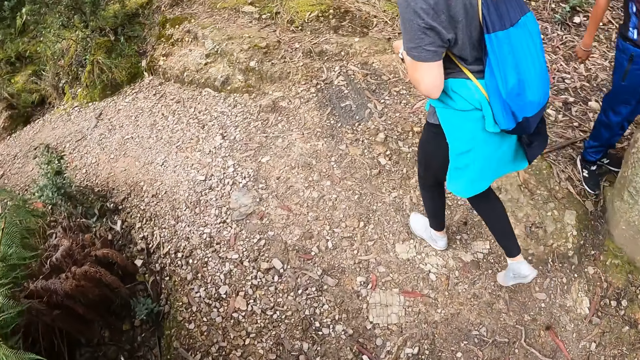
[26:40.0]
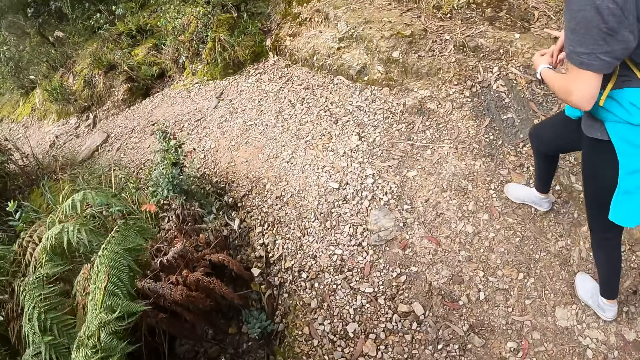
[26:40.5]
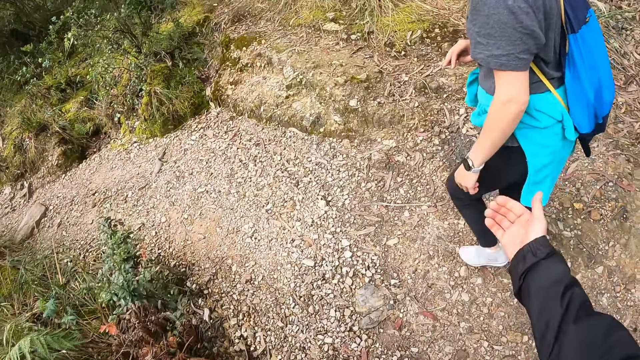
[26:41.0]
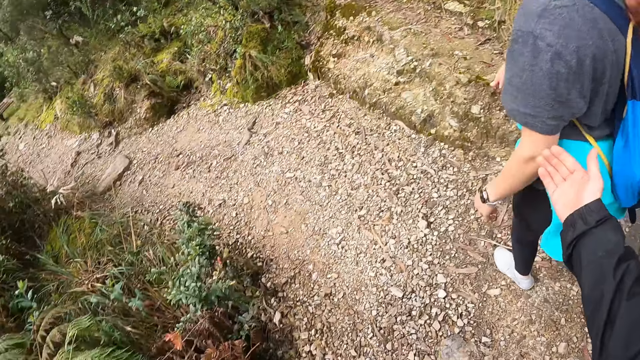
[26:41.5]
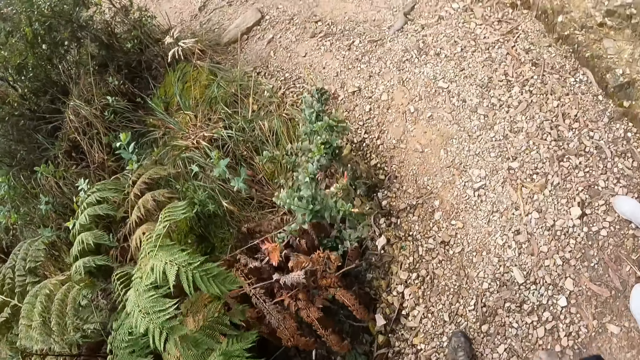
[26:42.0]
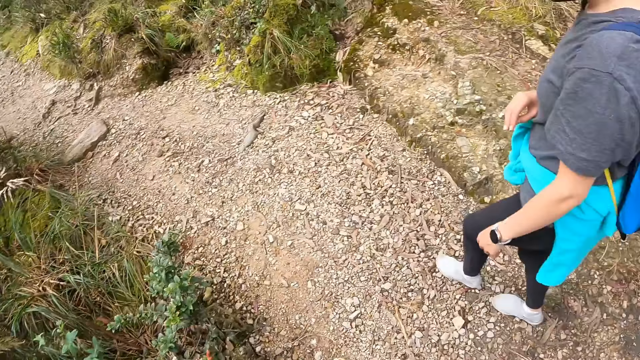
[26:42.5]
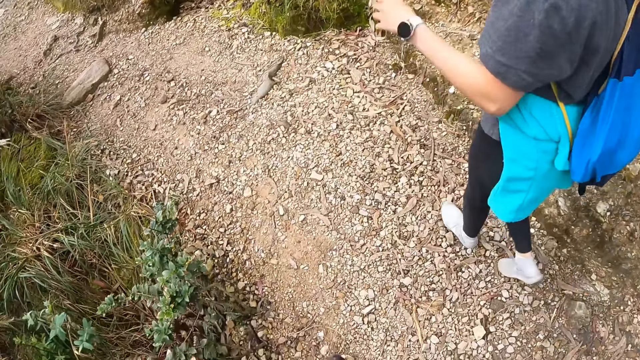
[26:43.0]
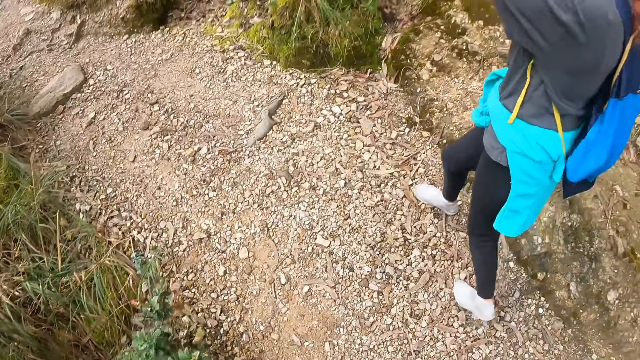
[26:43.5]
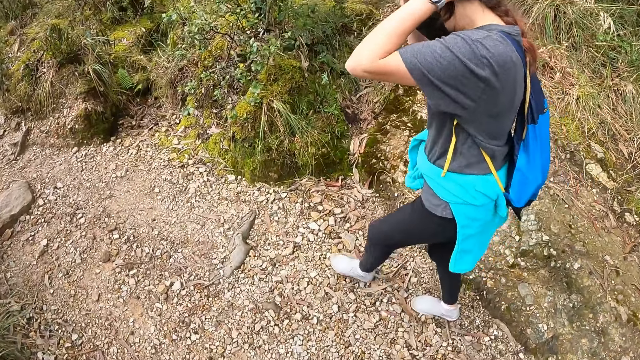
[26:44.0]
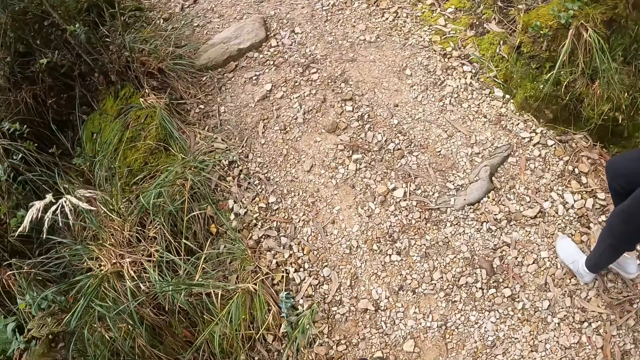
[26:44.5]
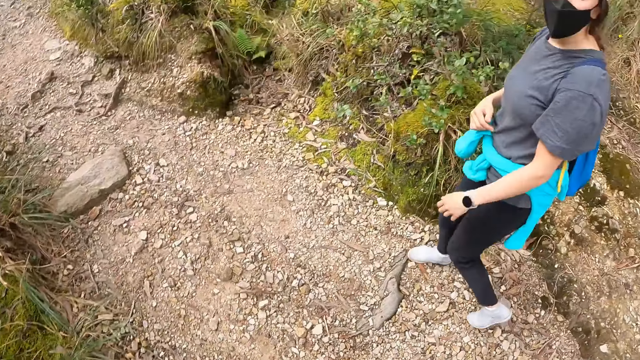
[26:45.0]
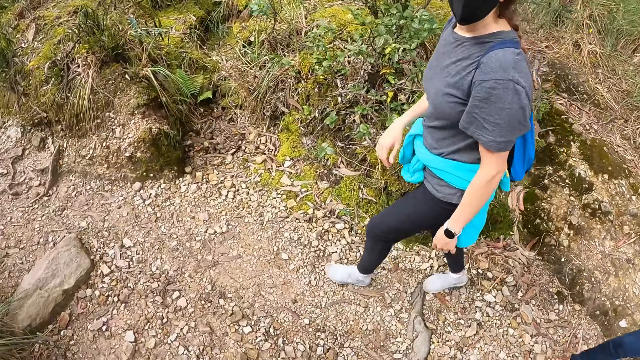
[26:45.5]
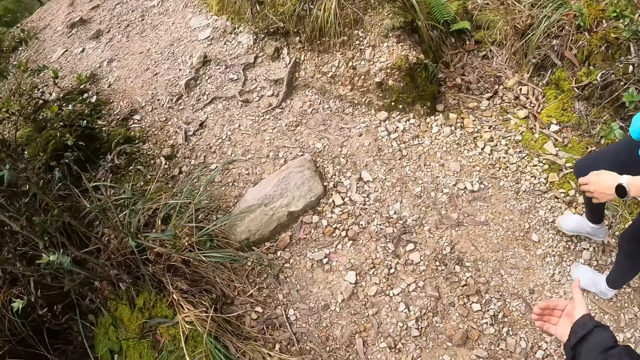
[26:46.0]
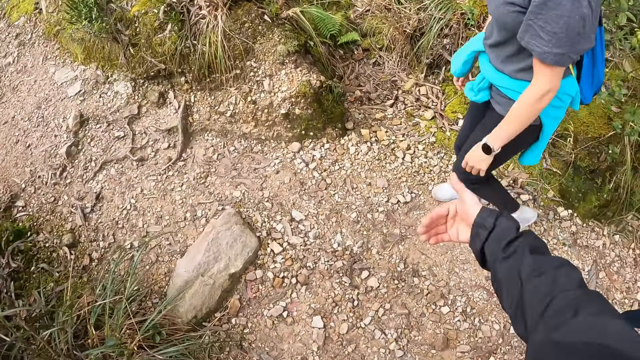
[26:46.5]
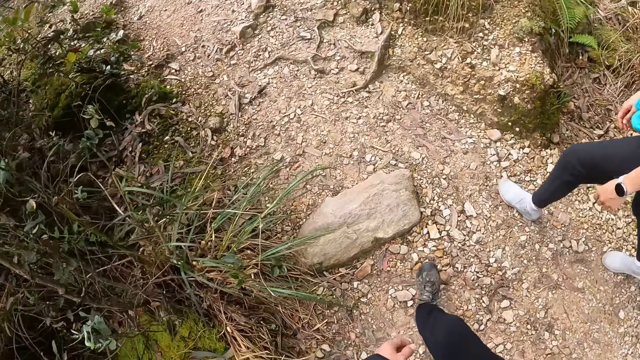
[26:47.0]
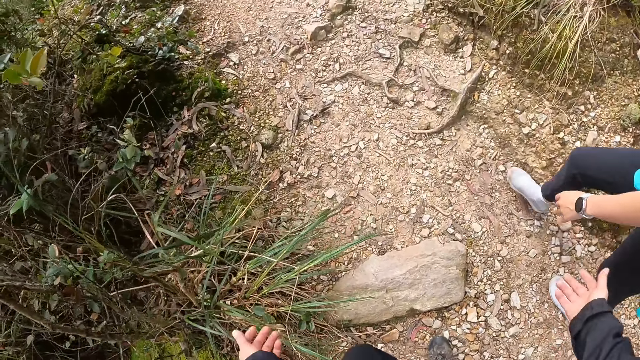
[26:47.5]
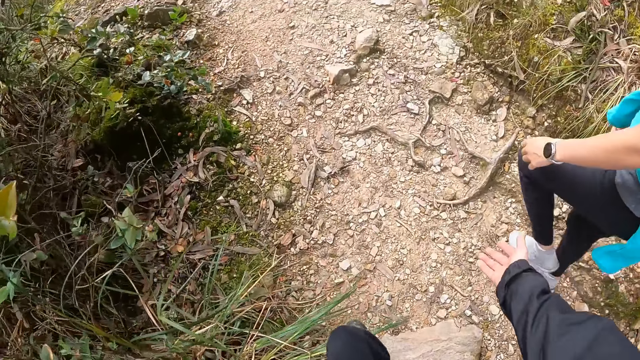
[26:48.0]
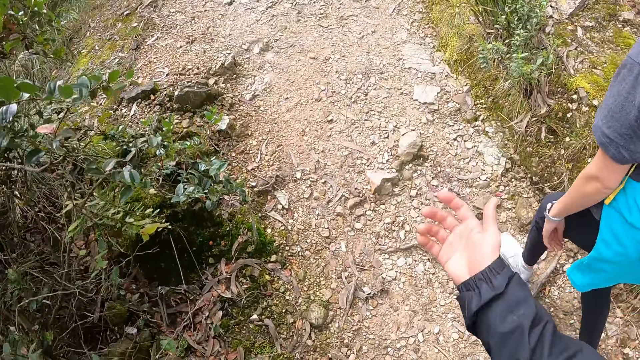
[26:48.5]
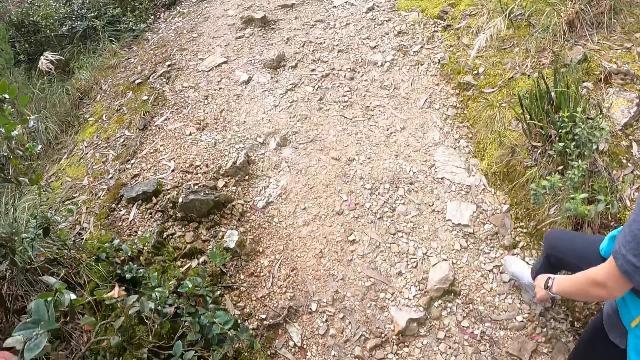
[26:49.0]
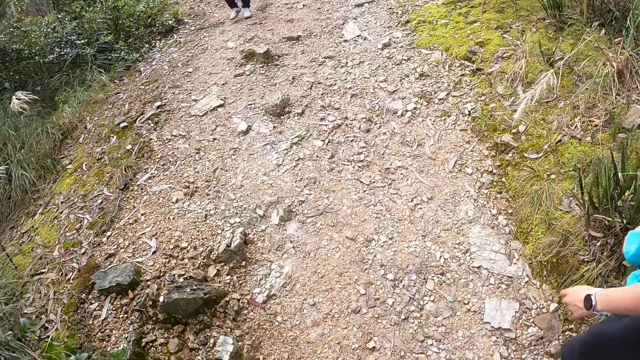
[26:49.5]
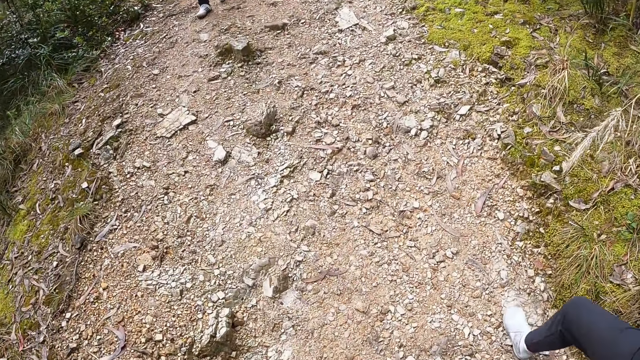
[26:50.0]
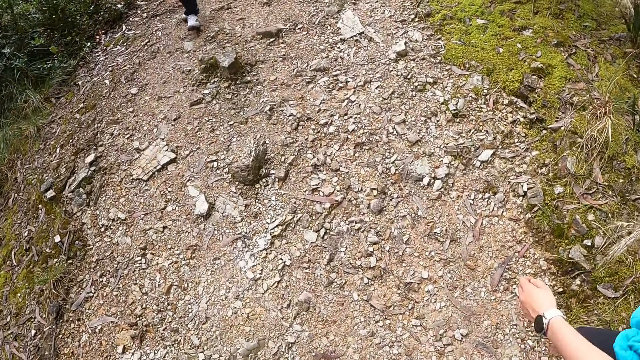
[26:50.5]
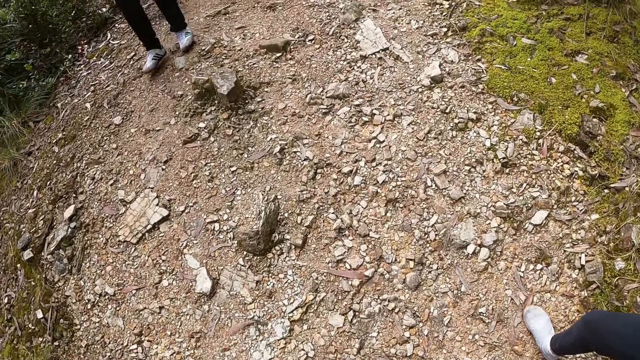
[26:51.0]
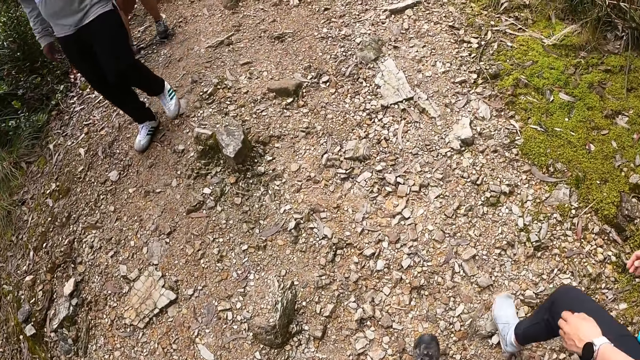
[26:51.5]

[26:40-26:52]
The camera wearer moves a hand. They walk behind the woman. The woman adjusts the camera on her head with both hands.

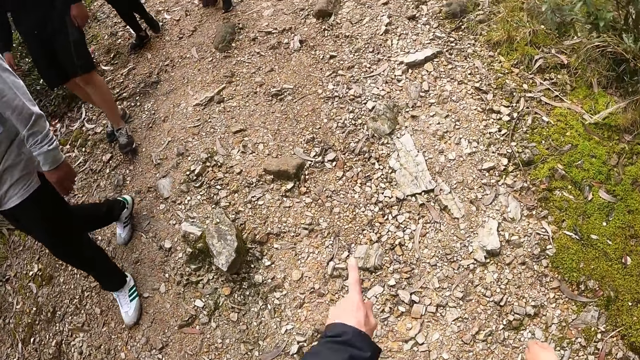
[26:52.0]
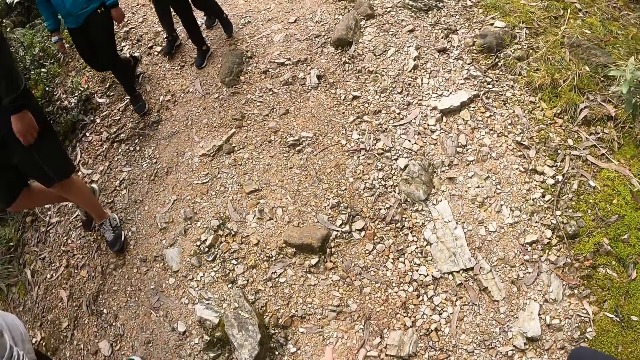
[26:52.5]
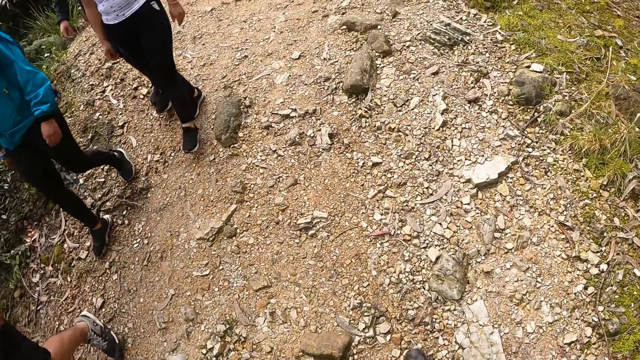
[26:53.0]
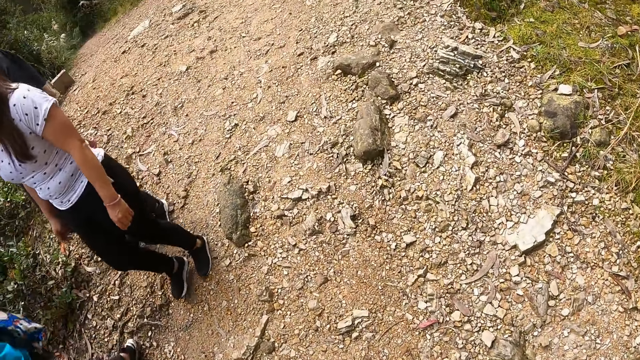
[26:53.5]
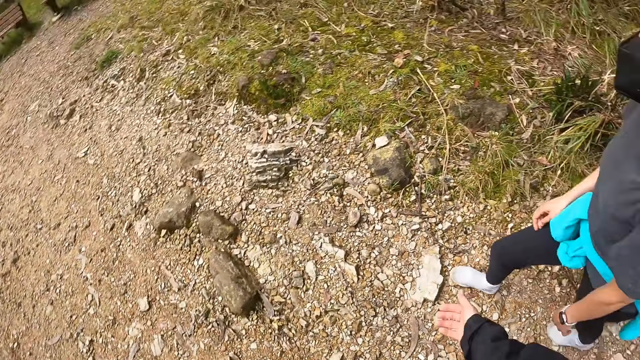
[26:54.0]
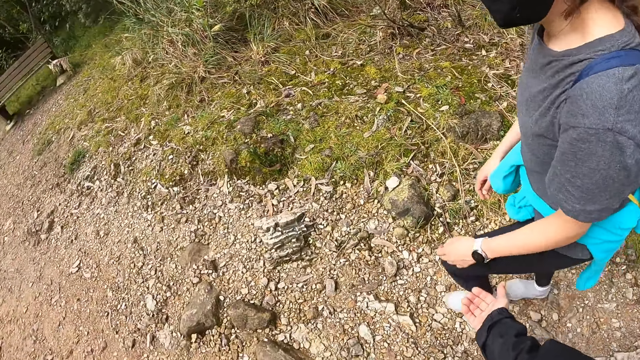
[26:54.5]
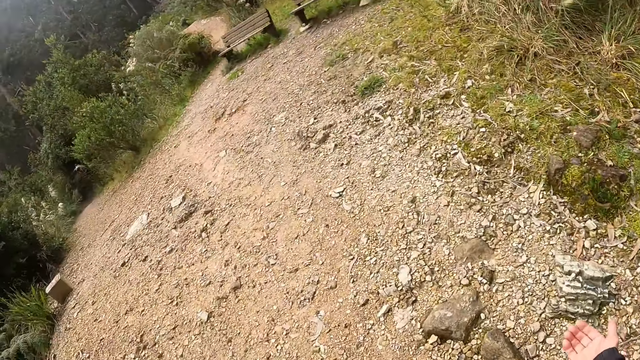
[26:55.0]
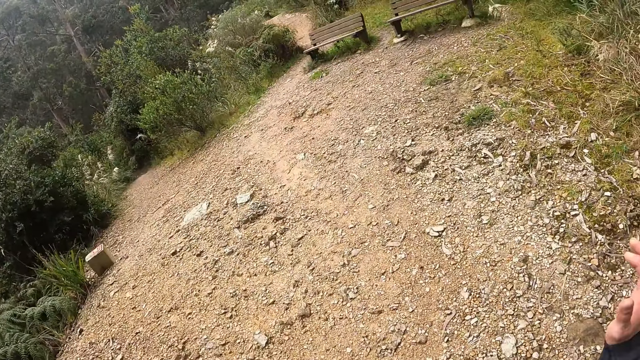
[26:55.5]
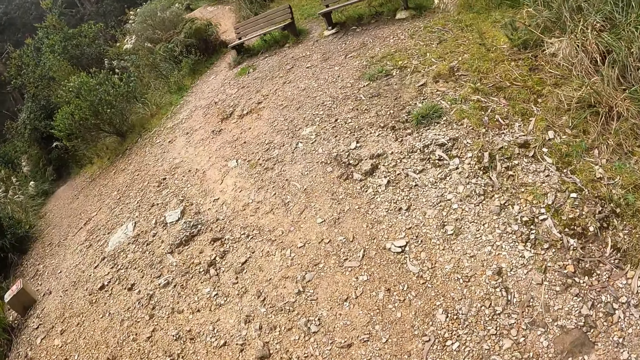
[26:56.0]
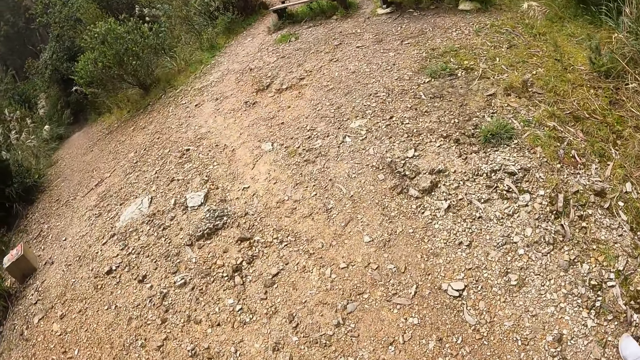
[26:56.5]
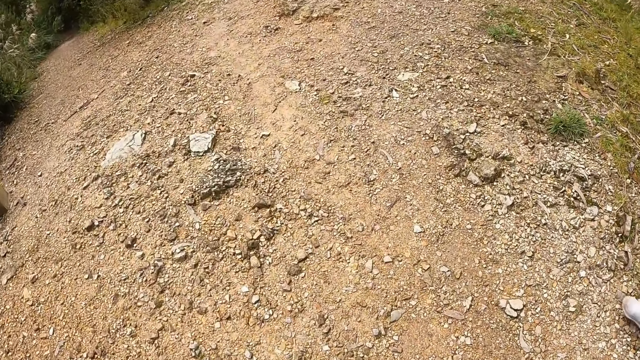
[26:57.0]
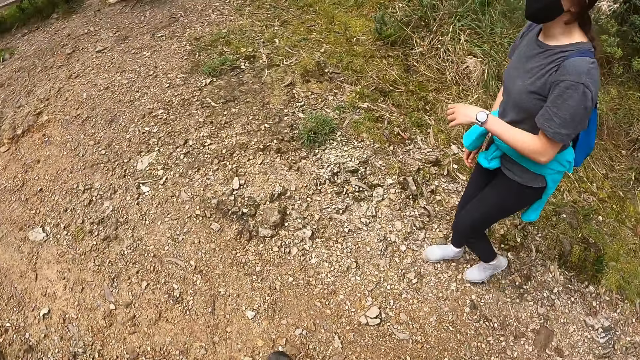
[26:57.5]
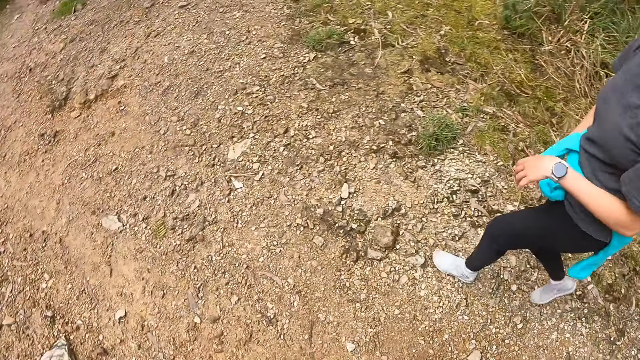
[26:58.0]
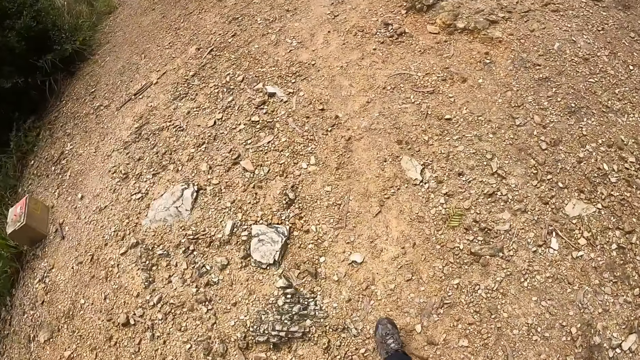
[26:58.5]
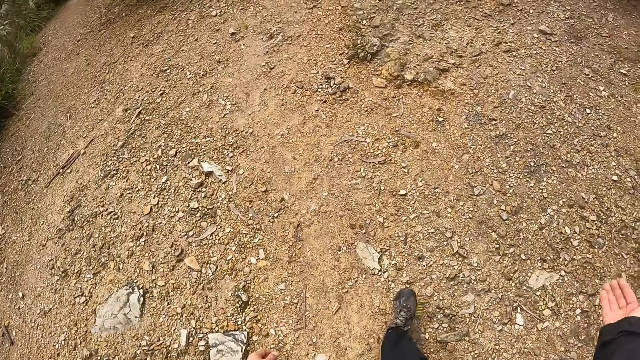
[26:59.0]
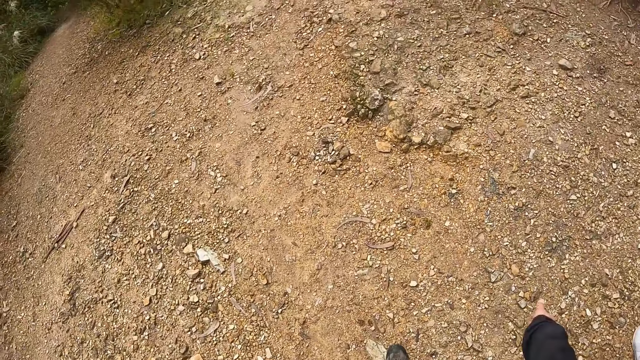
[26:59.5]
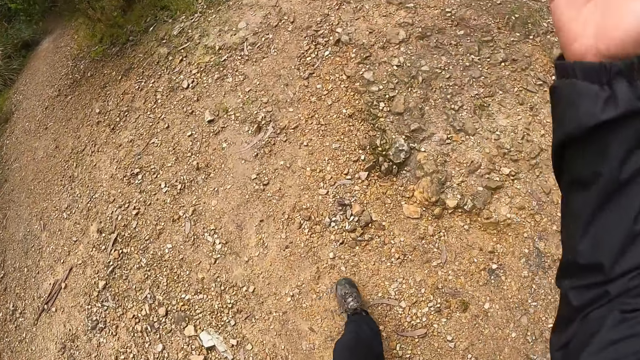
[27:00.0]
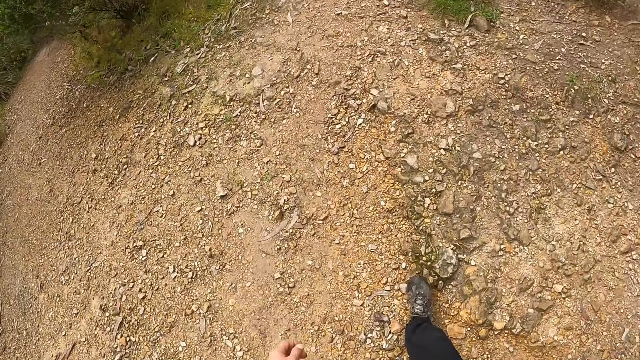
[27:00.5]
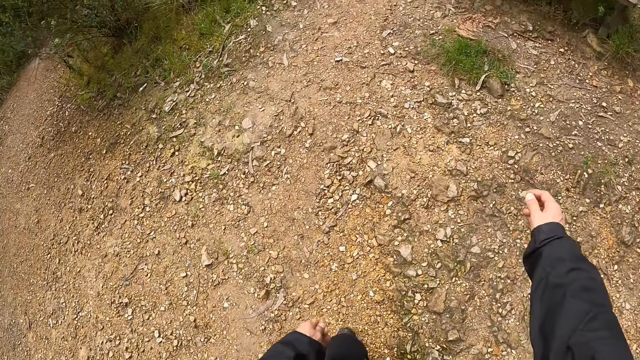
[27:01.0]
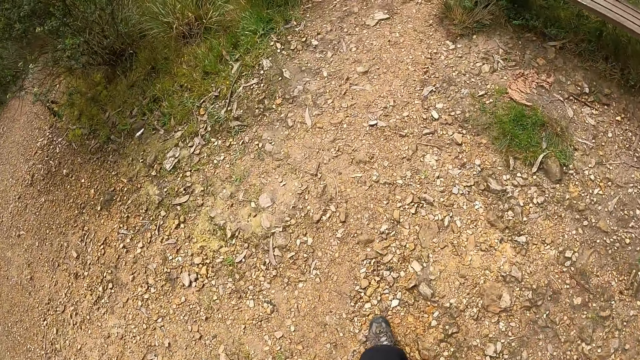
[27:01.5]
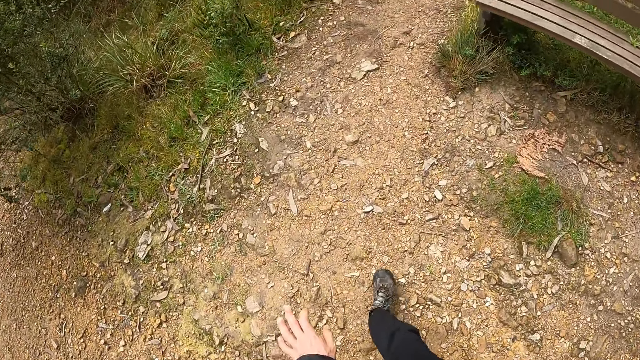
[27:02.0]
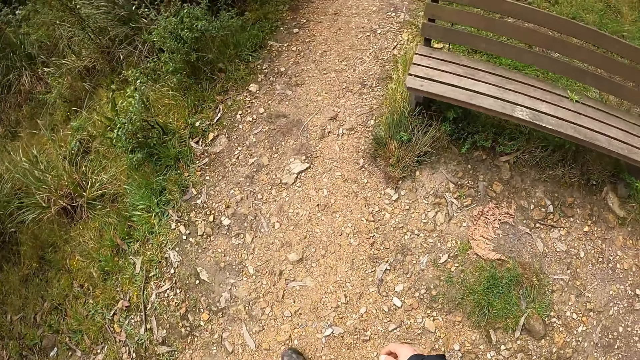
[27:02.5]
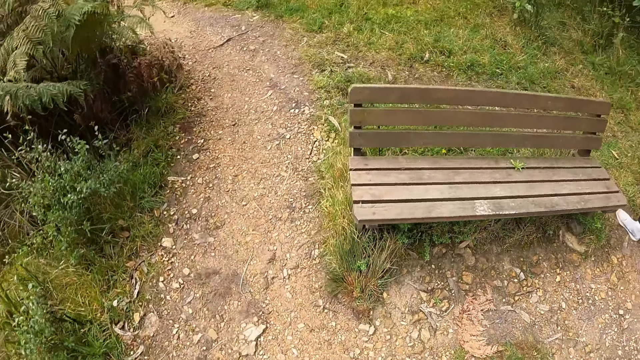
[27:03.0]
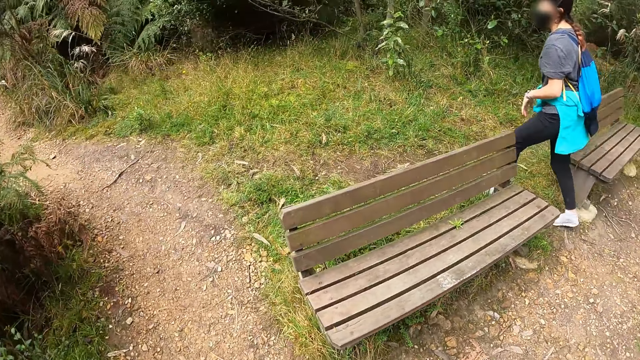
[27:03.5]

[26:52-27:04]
The camera wearer moves a hand. They walk in front of the person.
